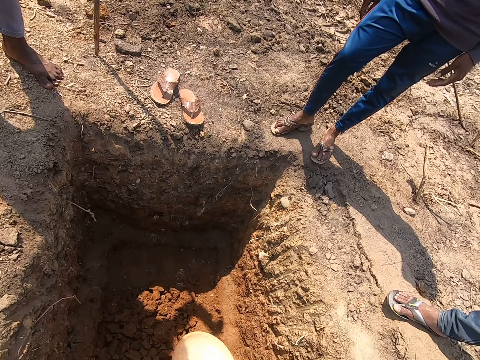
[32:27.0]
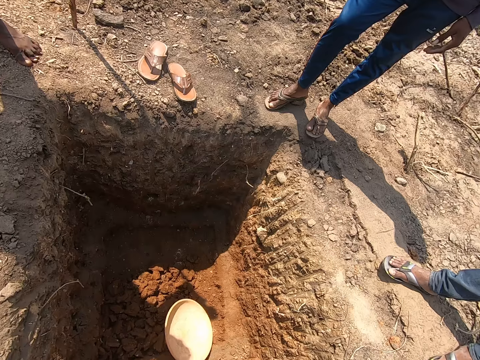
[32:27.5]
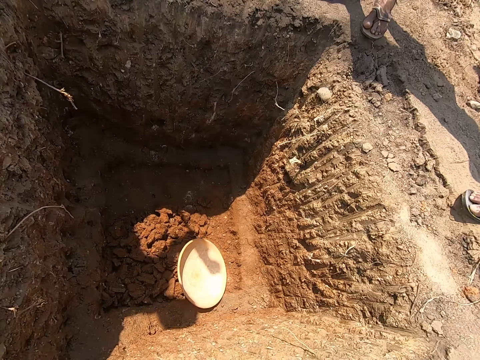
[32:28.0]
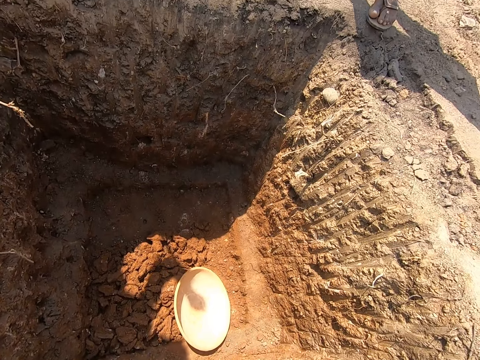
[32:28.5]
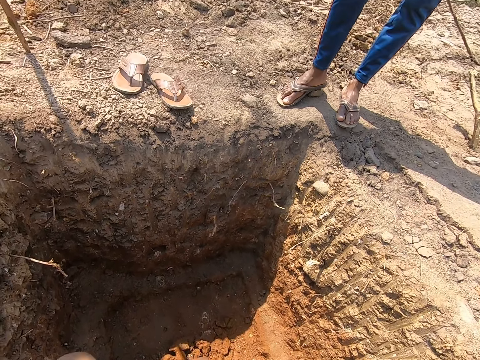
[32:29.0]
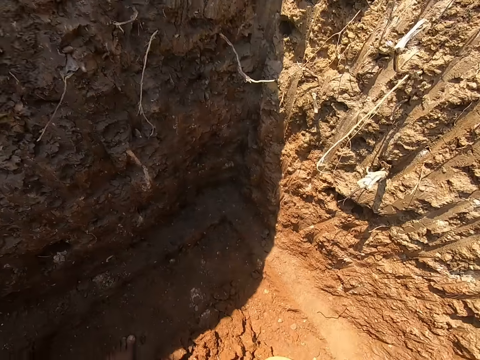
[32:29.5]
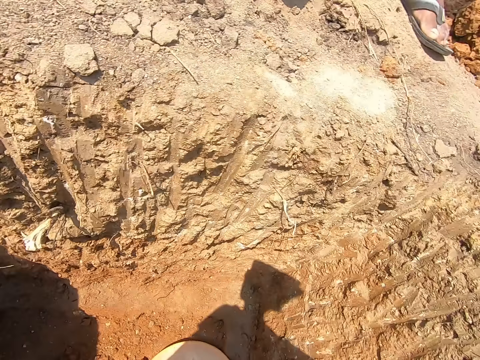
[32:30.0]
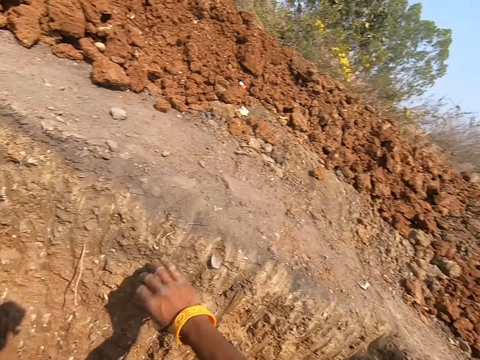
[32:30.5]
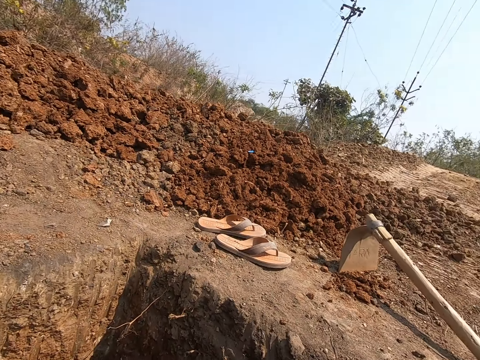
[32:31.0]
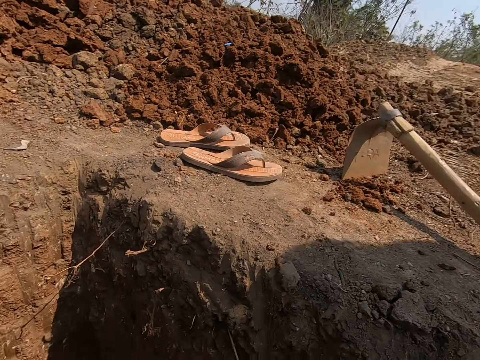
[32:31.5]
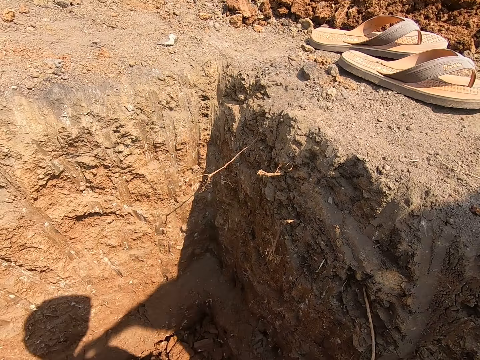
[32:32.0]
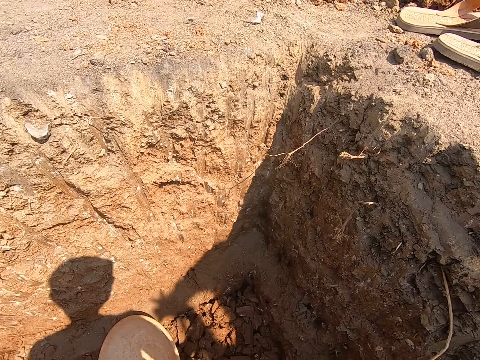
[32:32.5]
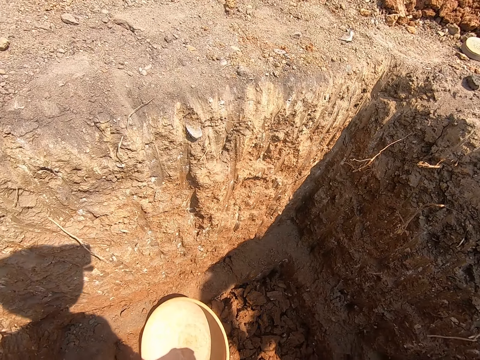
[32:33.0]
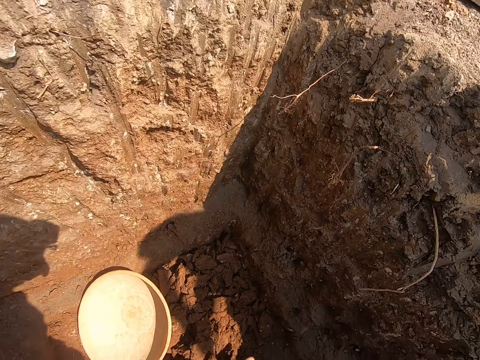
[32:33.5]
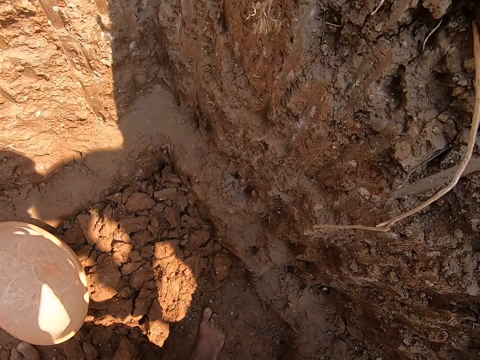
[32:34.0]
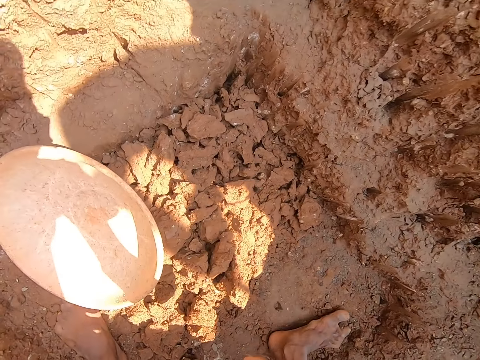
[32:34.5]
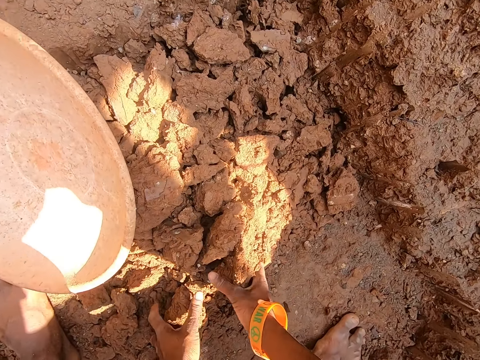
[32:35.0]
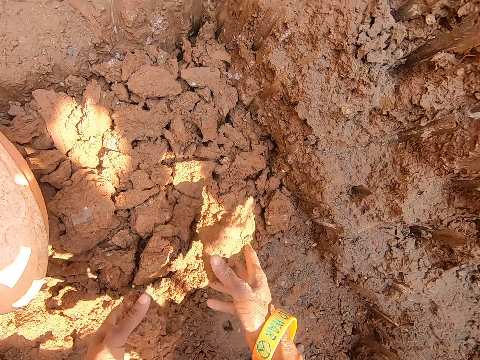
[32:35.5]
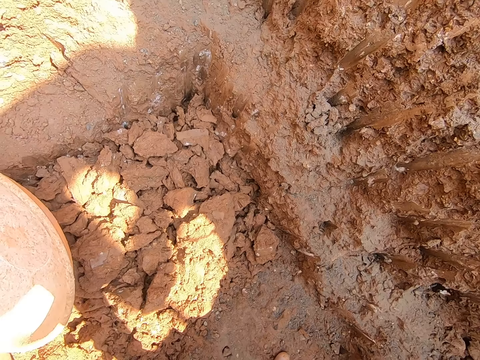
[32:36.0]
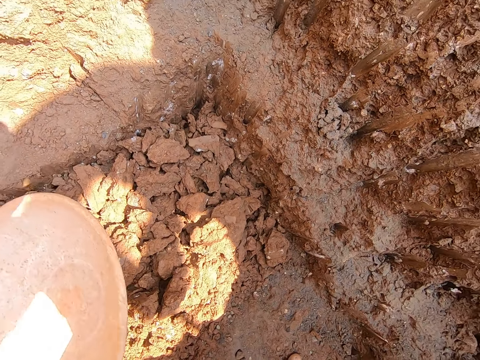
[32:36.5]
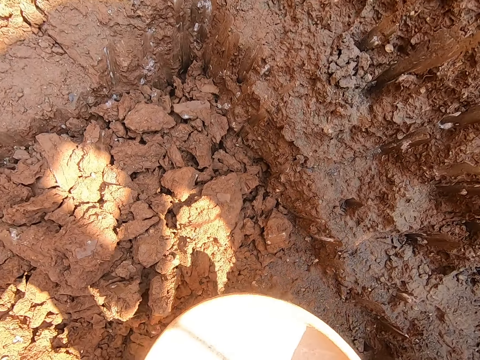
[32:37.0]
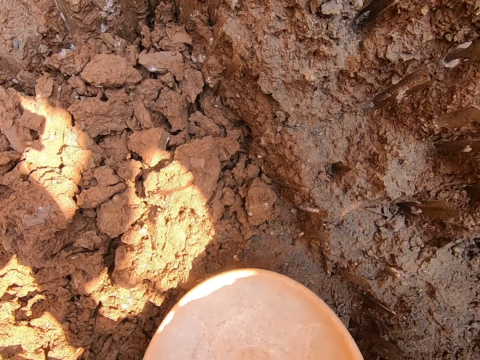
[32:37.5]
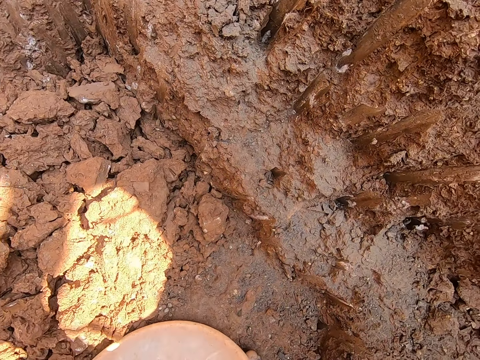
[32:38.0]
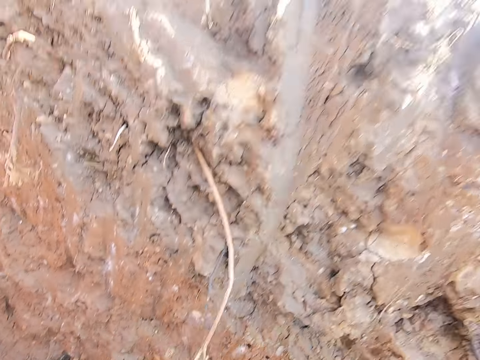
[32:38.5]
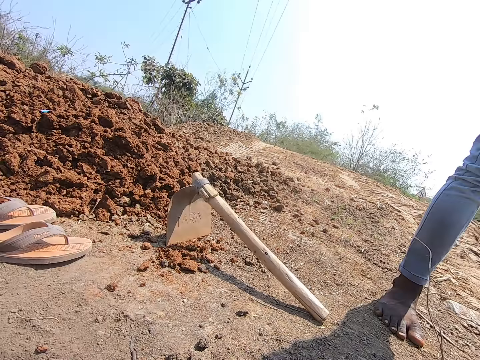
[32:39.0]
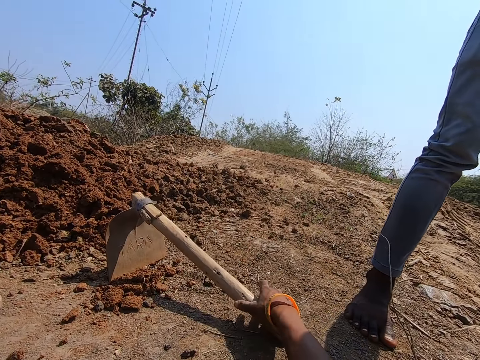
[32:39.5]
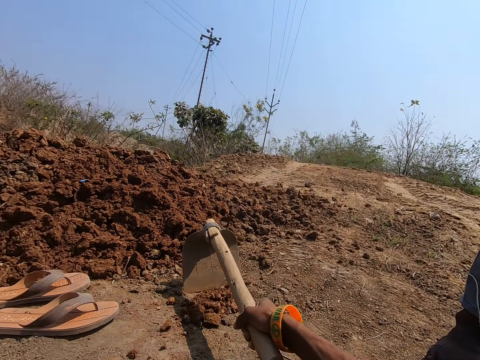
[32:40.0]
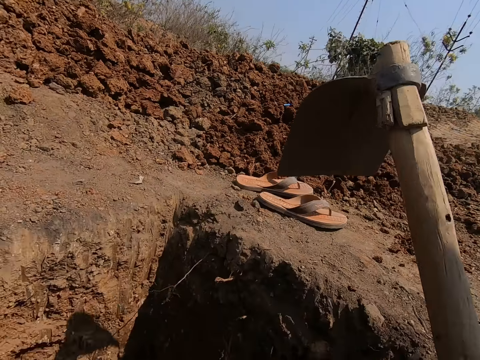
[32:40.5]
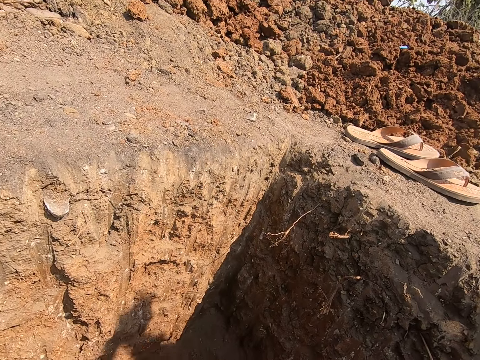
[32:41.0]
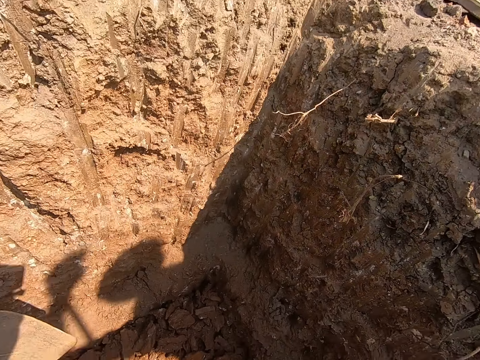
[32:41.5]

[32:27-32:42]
The camera wearer drops a mortar pan inside the pit with his left hand. He throws a plastic into the hole. He jumps down into the pit. He speaks. He adjusts some stones on the ground with his hands. He moves the soil. He moves the mortar pan on the ground of the pit with his left hand. He picks the plastic. He stands. He picks up a hoe on the ground with his right hand.

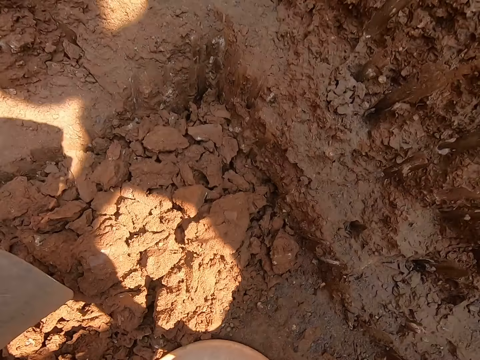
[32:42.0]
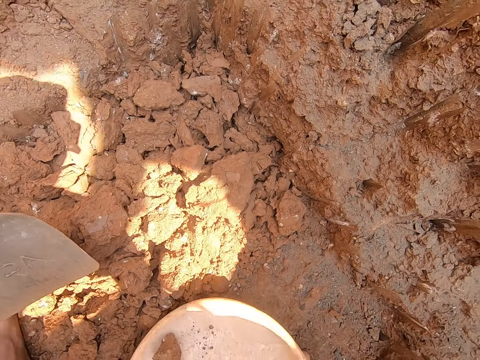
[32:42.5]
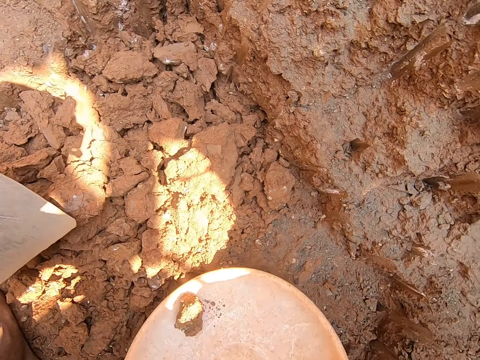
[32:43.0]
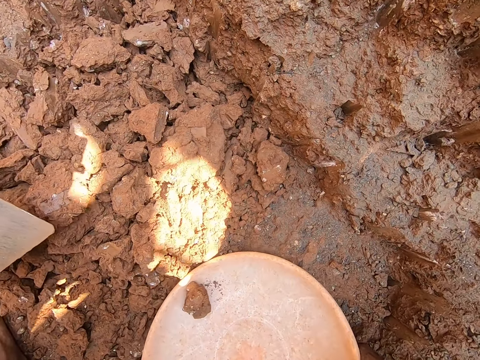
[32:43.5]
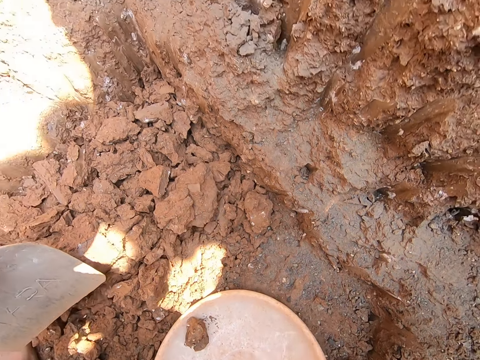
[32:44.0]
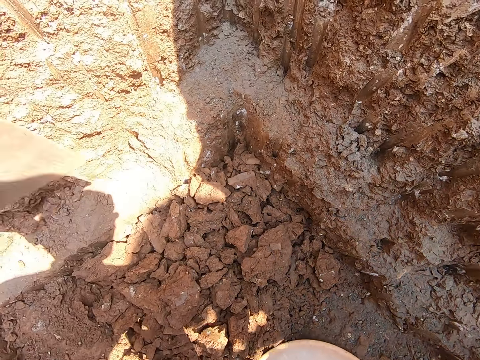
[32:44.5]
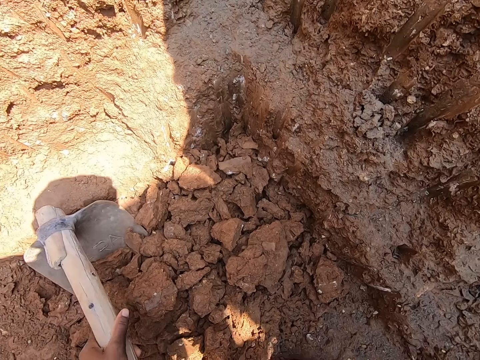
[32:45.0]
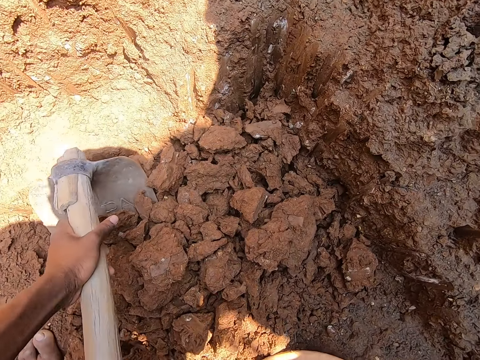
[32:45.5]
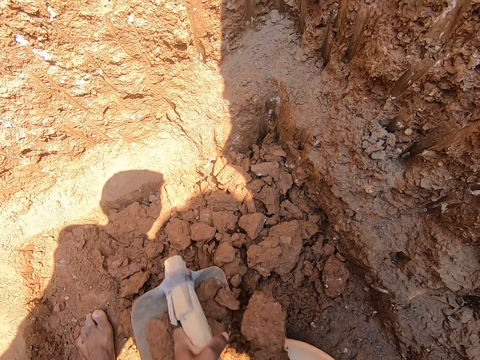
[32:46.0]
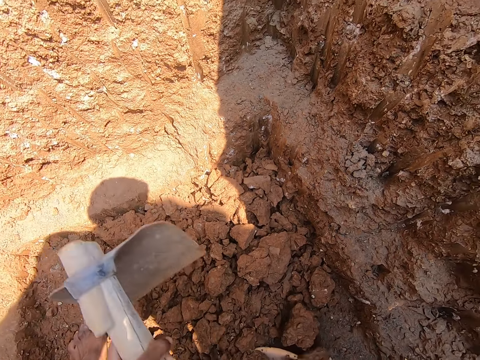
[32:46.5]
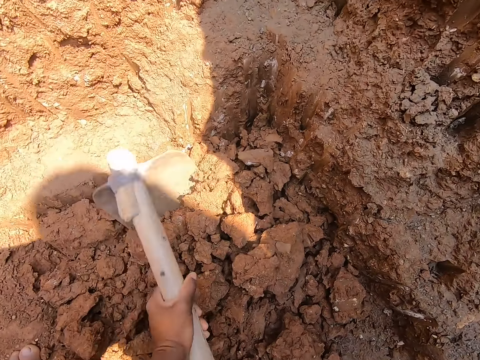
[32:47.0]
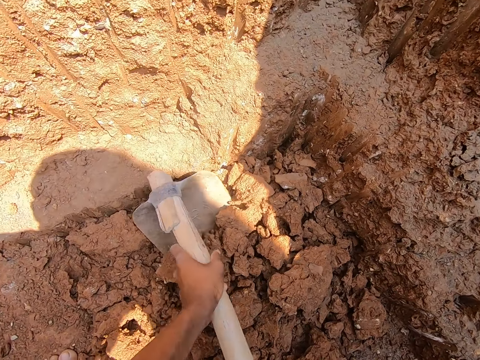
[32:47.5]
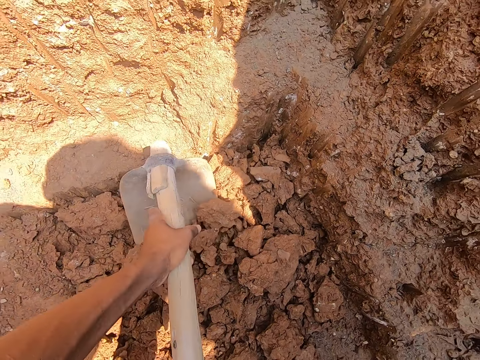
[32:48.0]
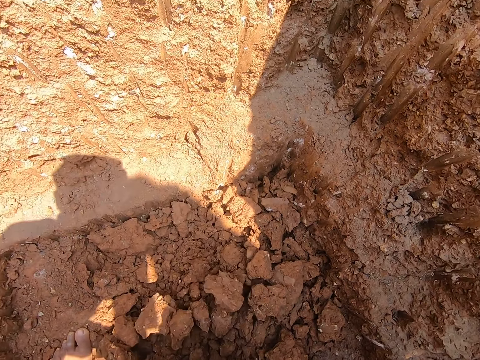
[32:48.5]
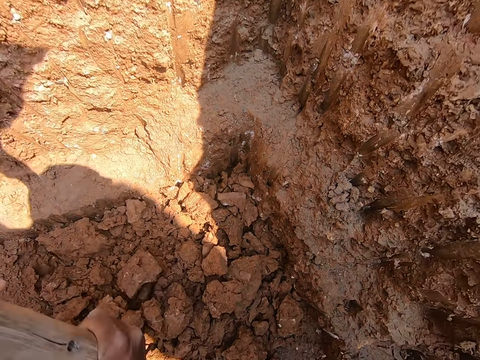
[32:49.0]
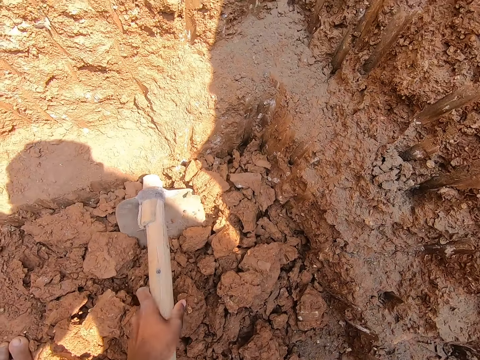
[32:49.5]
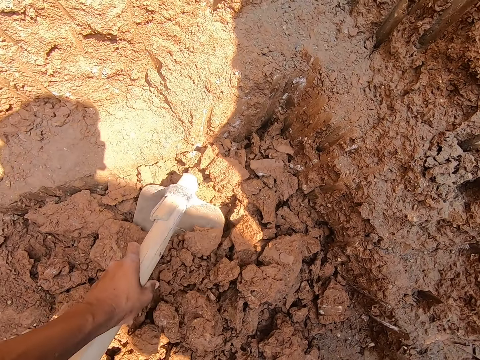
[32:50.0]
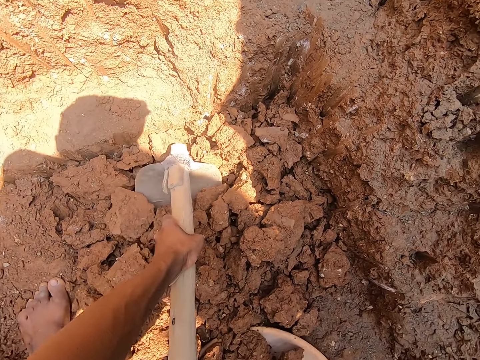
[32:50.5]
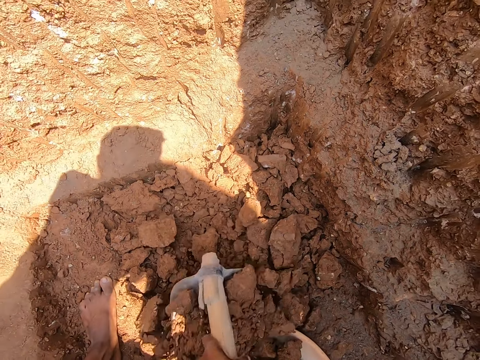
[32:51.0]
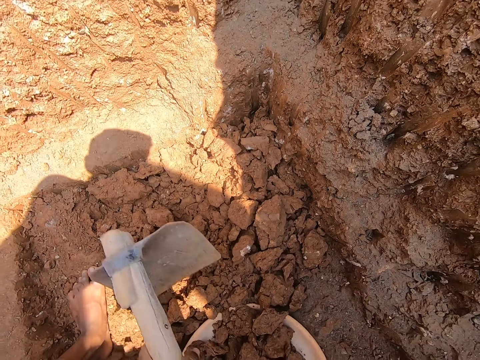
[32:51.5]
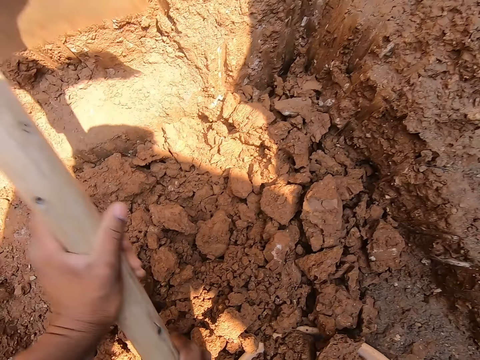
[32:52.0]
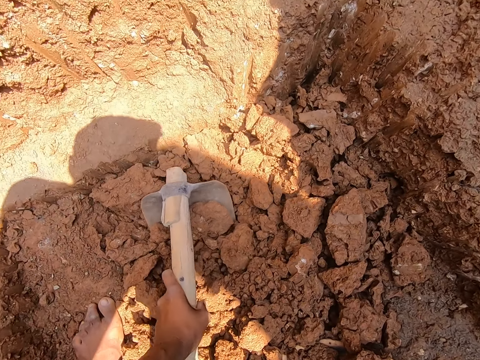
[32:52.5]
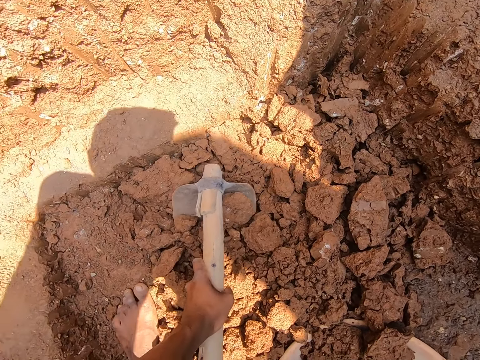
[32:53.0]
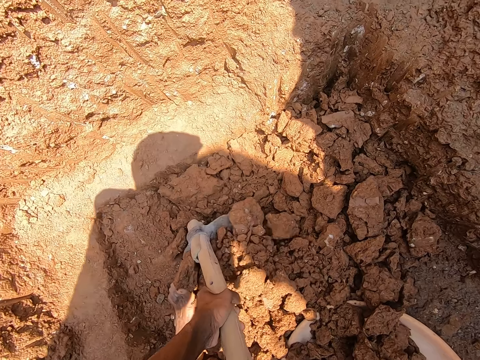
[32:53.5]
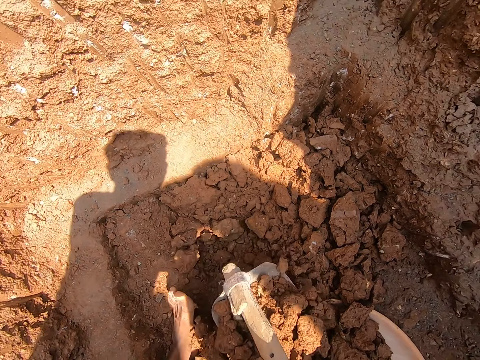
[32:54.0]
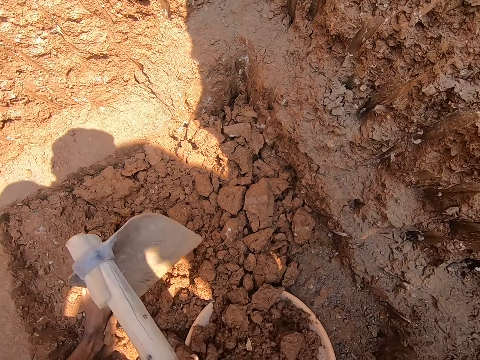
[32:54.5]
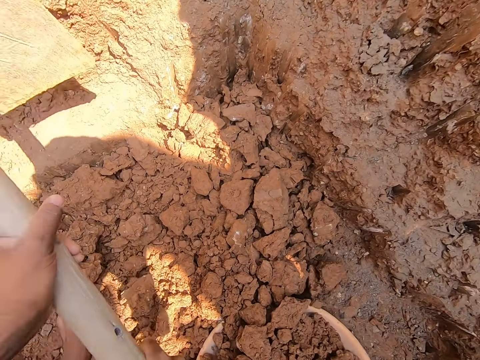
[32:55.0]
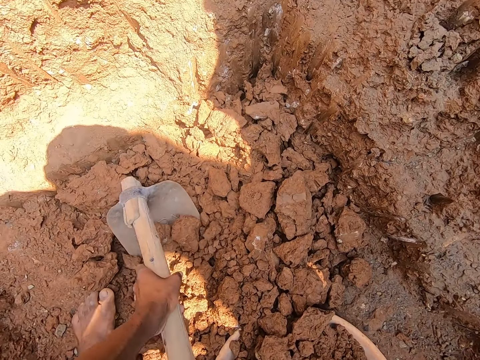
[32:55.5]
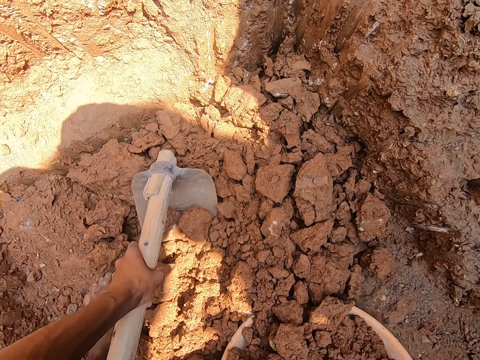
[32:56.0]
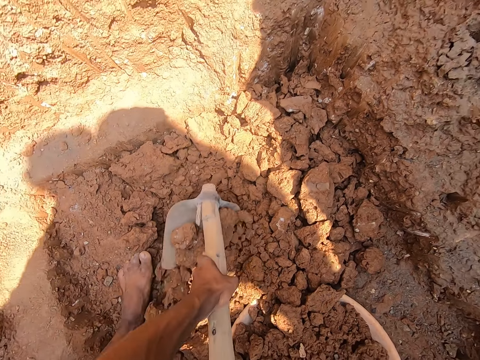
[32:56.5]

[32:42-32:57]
The camera wearer adjusts the mortar pan with his right hand. He packs stones from the ground of the pit into the mortar pan with the hoe in his hands. He digs the soil with the hoe. He places the soil on the plastic. He digs the soil with the hoe. He places the soil on the plastic. He digs the soil with the hoe. He places the soil on the plastic. He digs the soil with the hoe.
